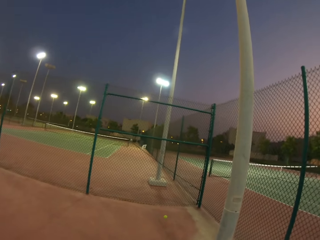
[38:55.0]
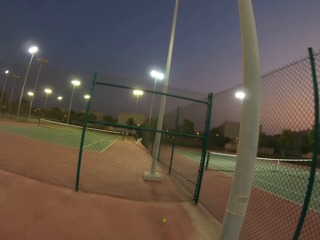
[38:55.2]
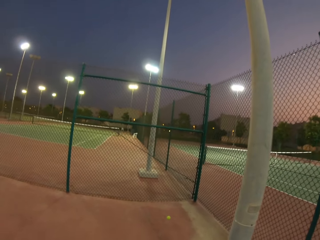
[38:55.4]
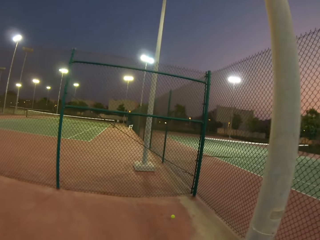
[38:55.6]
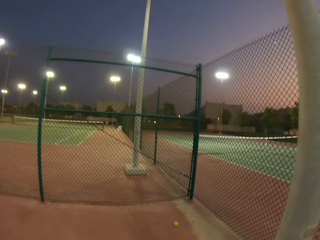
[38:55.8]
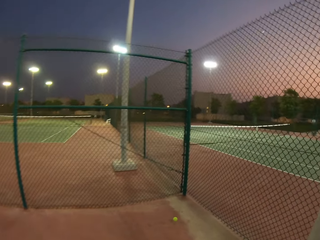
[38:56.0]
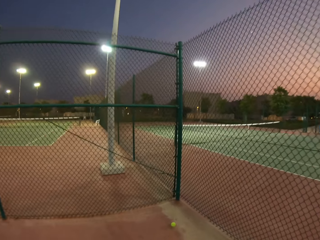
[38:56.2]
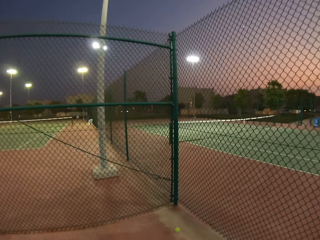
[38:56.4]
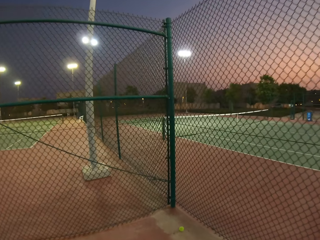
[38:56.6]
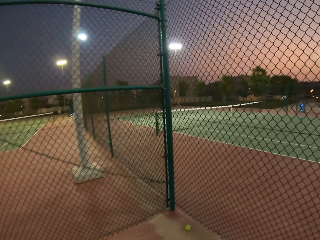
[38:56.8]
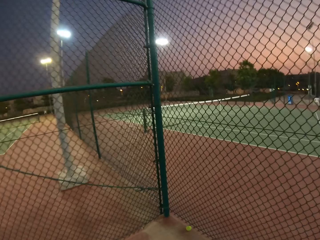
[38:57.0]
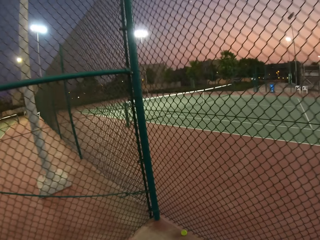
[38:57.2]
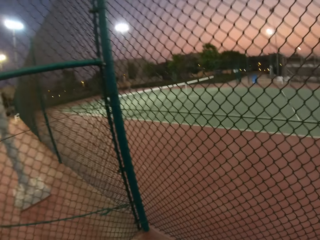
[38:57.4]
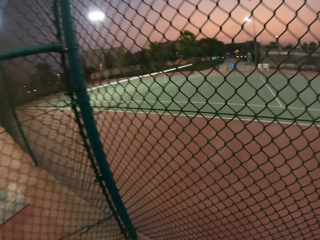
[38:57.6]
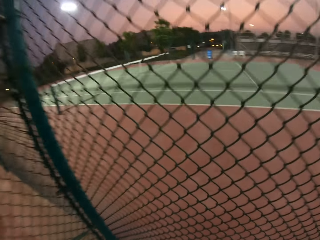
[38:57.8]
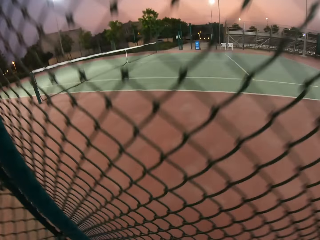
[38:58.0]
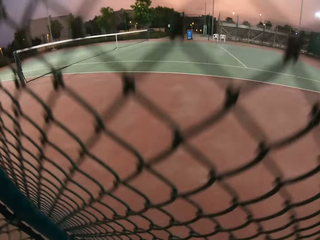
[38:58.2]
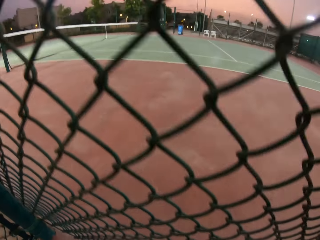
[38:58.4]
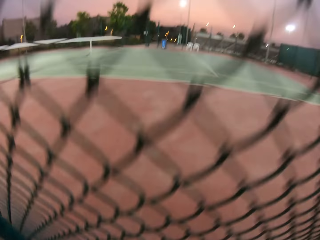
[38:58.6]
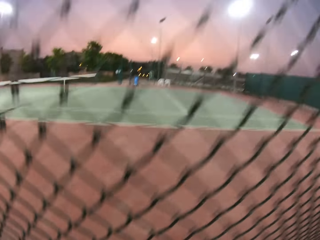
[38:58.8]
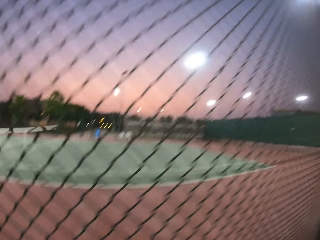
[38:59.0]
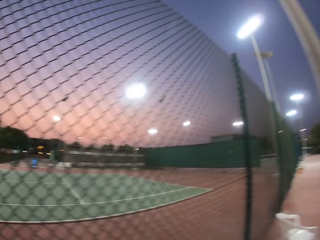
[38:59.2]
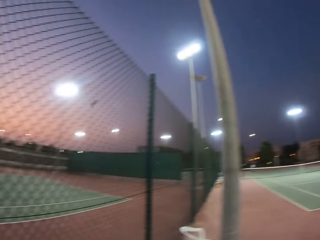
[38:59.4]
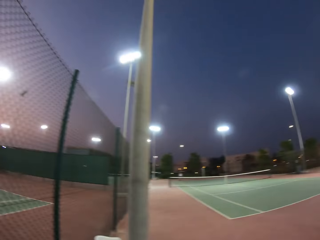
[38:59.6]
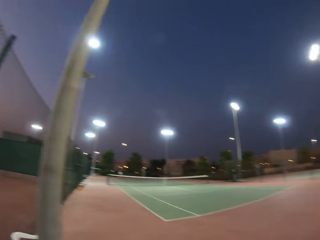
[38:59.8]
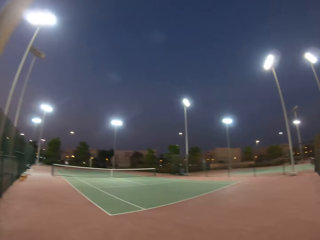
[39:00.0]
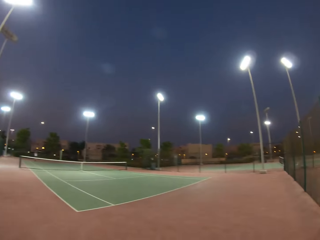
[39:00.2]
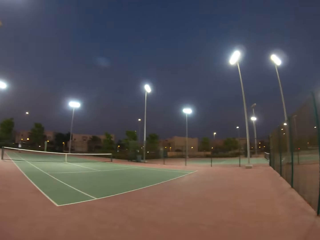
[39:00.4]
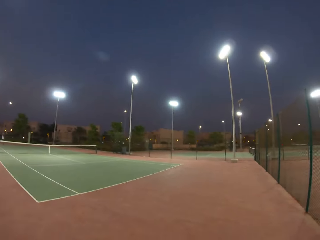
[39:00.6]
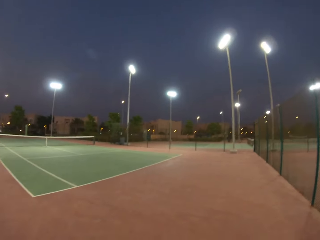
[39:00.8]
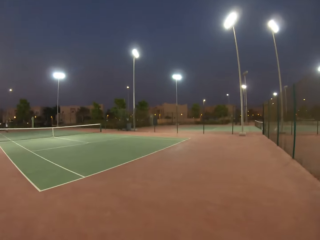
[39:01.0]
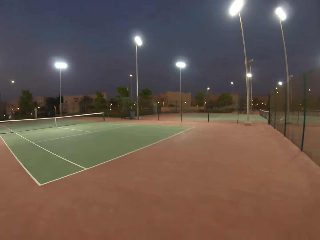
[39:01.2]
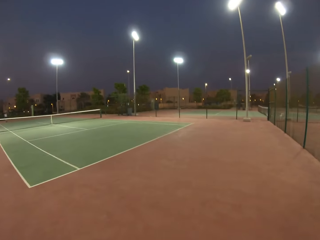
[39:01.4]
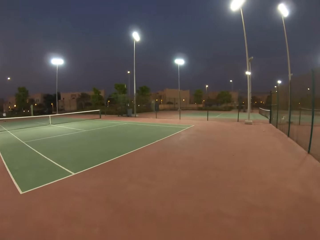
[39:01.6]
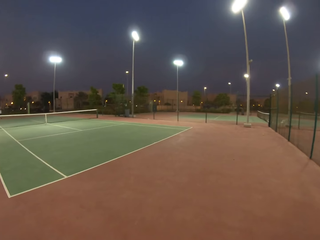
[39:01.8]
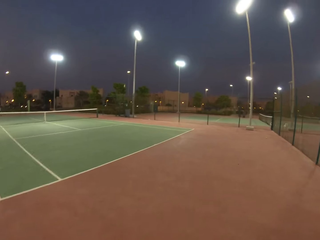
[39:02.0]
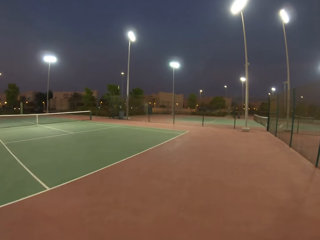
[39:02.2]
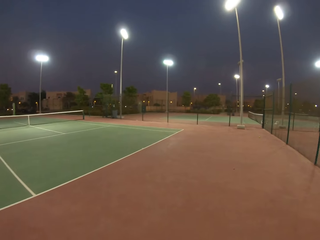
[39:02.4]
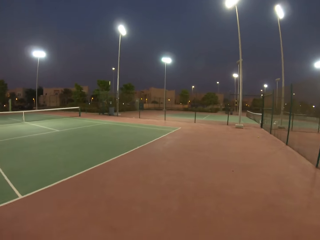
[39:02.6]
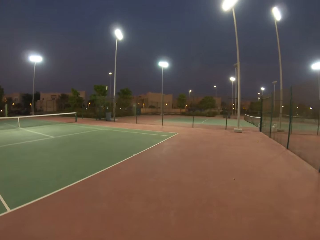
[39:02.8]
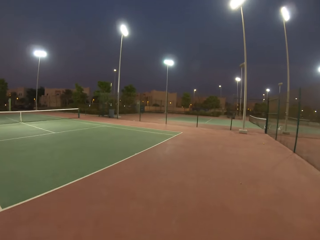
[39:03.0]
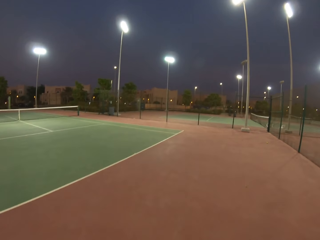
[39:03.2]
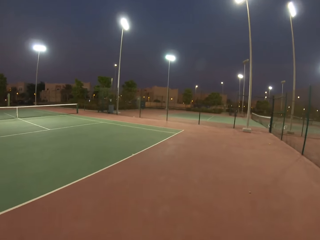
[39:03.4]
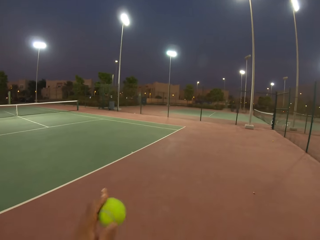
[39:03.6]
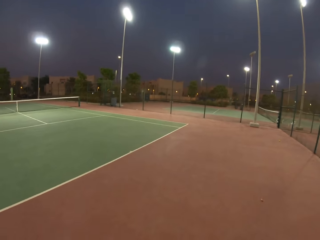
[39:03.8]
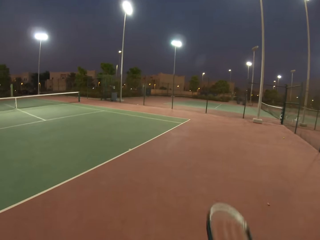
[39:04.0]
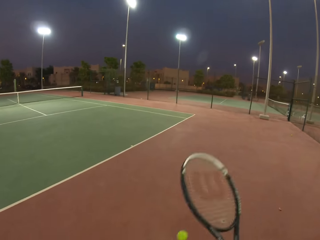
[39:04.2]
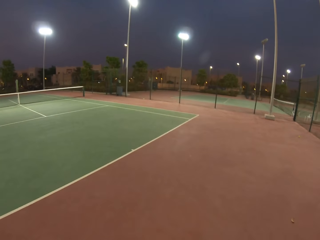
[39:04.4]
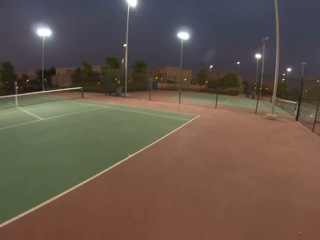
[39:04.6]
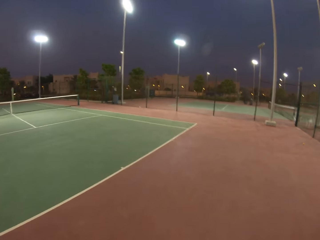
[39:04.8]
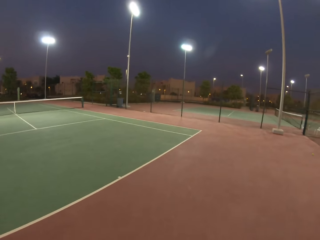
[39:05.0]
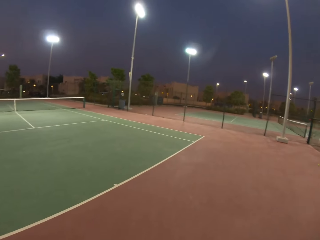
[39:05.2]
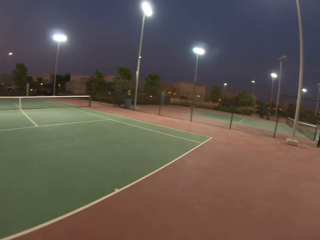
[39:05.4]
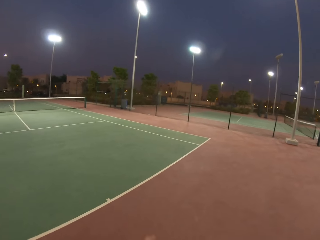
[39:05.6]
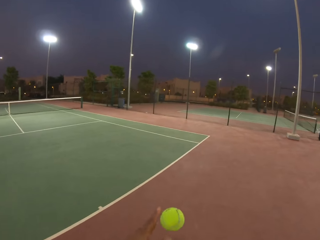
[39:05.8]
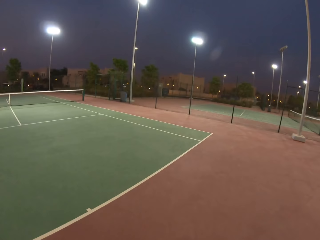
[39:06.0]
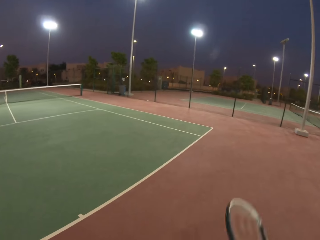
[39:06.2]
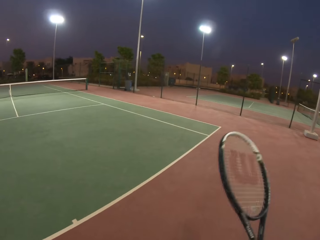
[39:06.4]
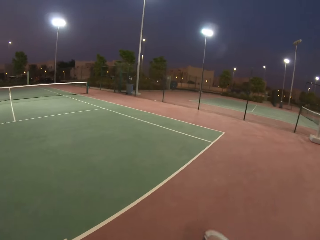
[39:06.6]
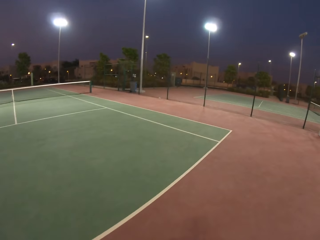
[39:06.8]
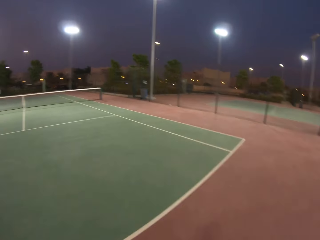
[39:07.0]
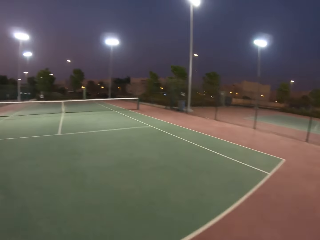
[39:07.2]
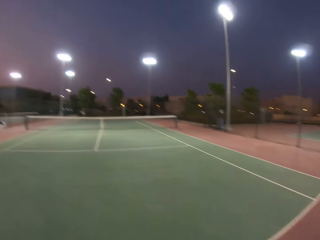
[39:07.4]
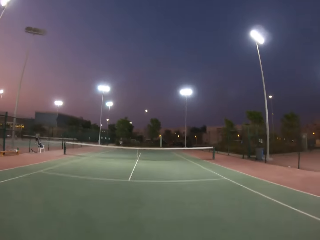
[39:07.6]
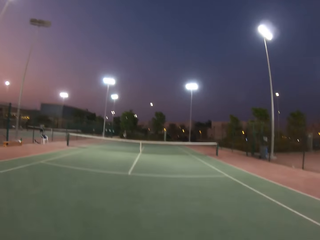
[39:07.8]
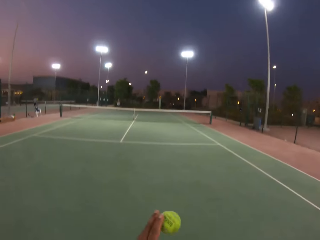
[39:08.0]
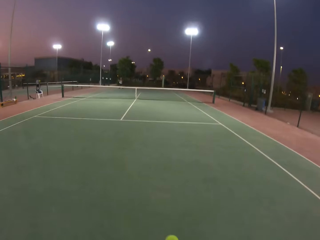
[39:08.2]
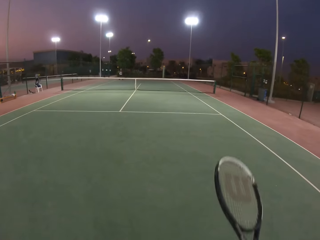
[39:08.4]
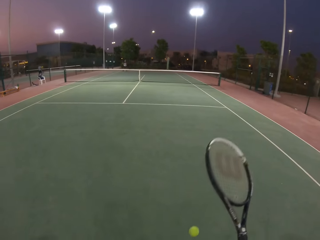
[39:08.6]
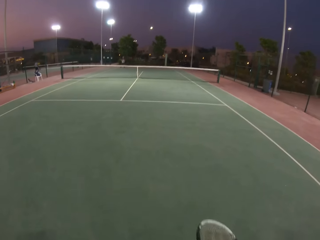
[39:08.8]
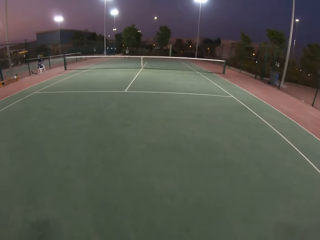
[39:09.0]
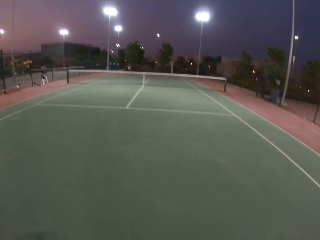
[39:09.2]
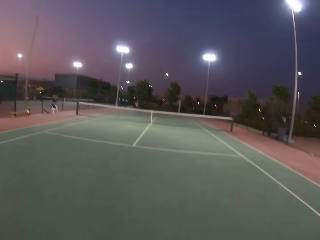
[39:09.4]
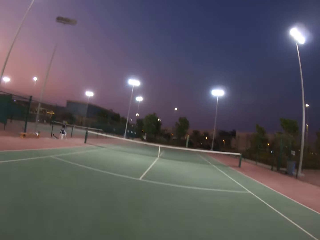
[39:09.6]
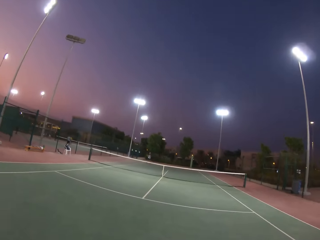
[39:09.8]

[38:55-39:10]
The camera wearer picks up the ball. They move around the pitch. They play the lawn tennis.

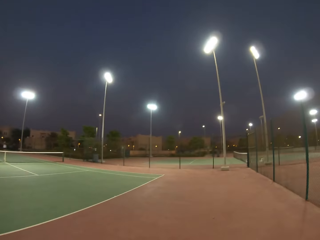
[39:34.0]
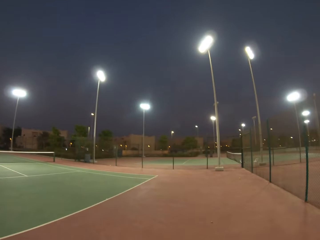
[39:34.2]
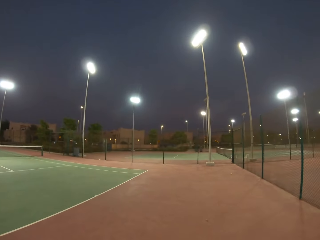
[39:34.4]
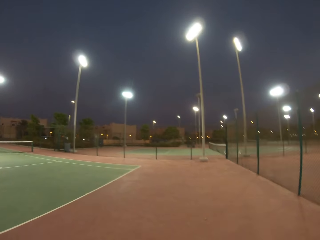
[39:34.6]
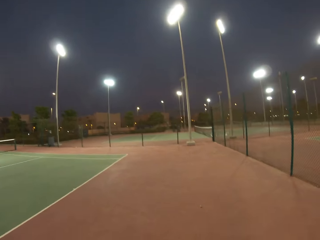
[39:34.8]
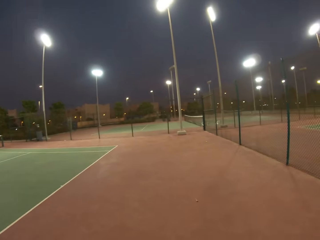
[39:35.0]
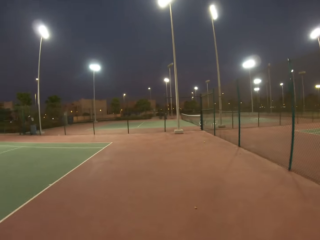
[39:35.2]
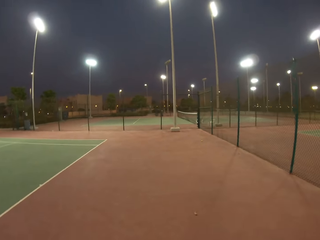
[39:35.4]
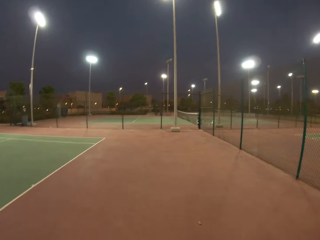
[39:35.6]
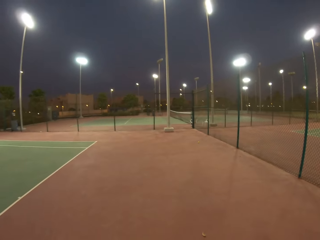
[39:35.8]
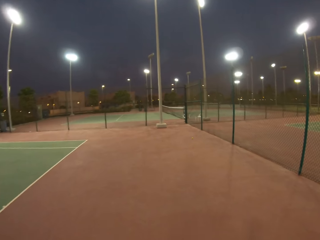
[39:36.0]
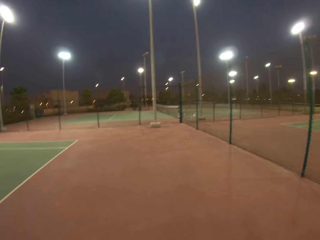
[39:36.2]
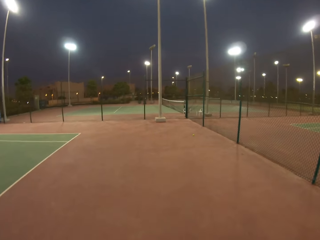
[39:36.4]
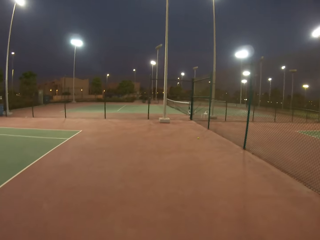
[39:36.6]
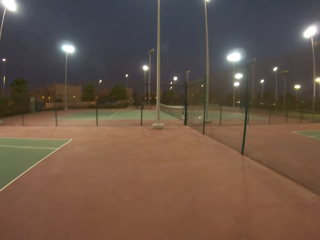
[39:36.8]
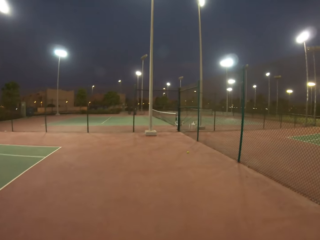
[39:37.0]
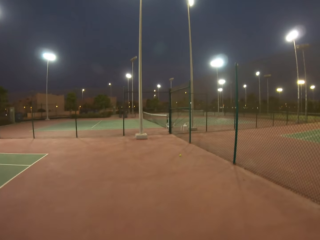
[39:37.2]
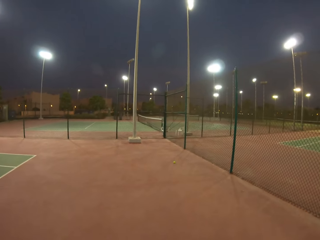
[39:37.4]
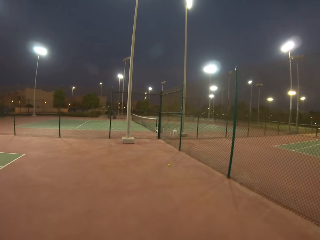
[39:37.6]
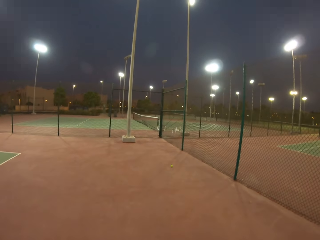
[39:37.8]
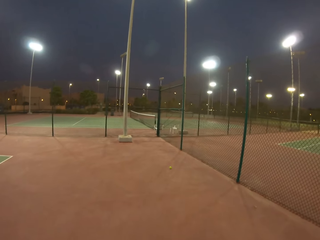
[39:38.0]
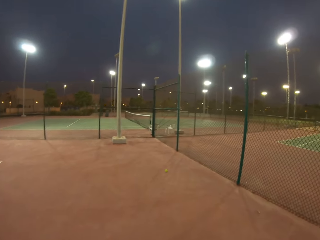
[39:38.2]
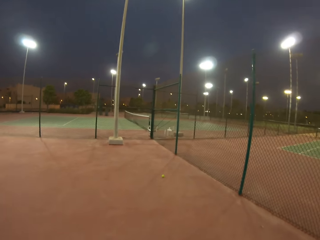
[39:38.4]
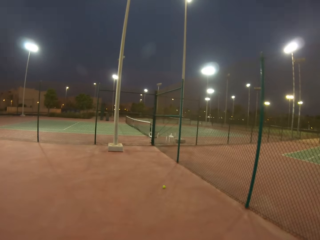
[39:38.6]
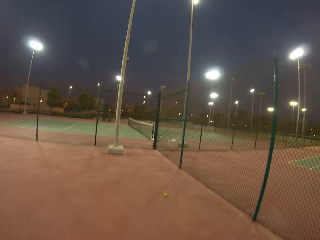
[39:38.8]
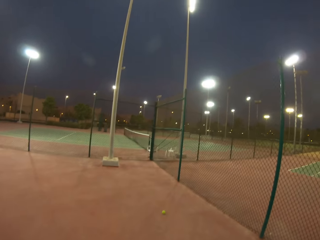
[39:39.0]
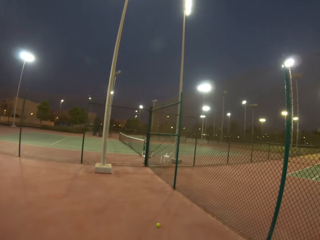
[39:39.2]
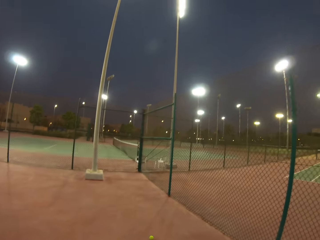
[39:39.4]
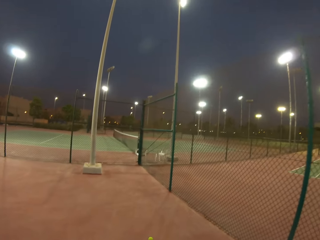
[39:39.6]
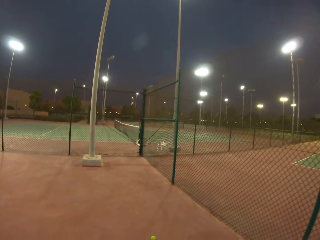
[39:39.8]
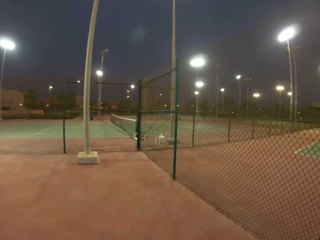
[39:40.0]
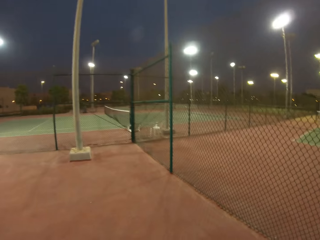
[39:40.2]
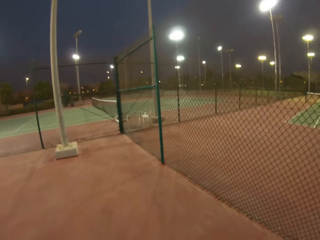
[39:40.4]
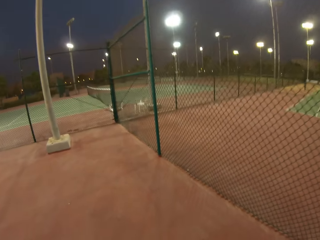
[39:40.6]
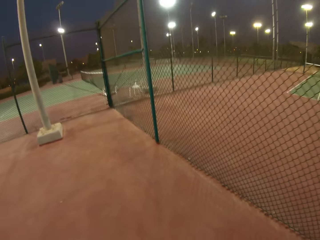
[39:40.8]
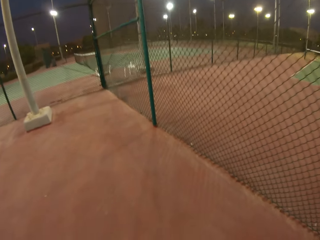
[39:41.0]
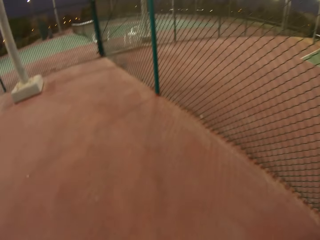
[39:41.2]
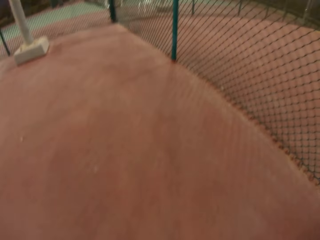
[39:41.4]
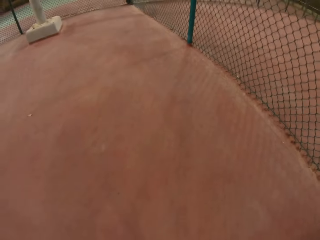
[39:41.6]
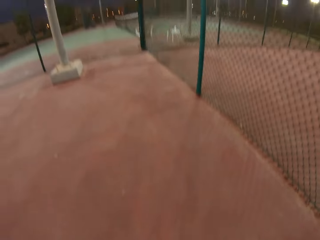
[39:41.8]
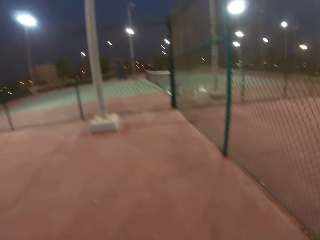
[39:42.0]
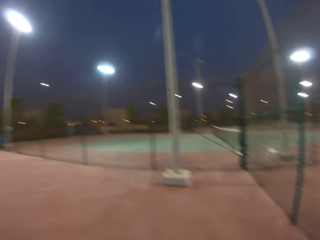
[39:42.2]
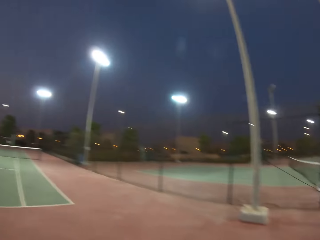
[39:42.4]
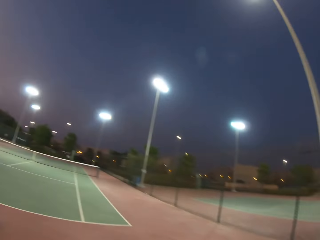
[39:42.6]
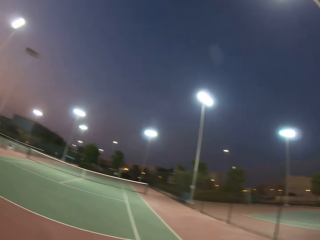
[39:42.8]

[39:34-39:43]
The camera wearer walks towards the ball. They pick up the ball.
